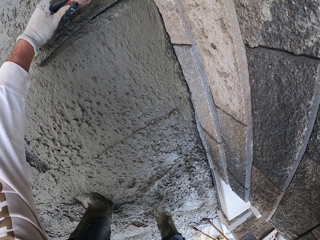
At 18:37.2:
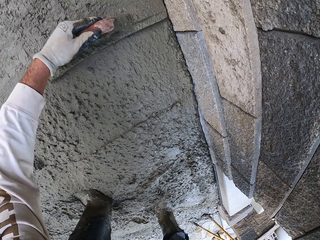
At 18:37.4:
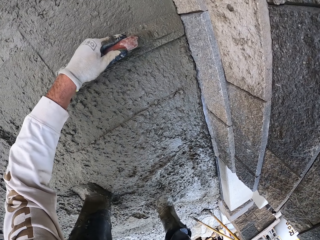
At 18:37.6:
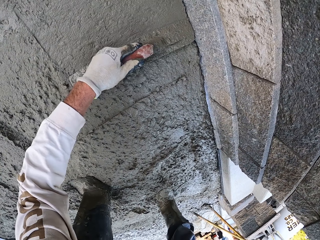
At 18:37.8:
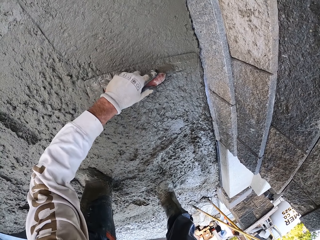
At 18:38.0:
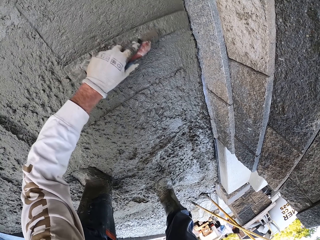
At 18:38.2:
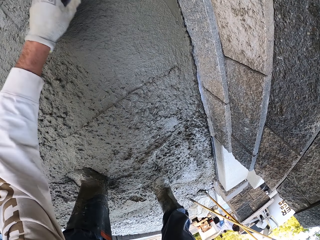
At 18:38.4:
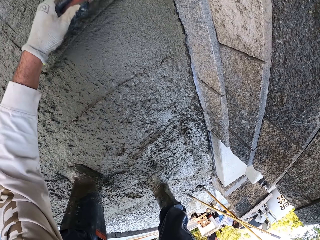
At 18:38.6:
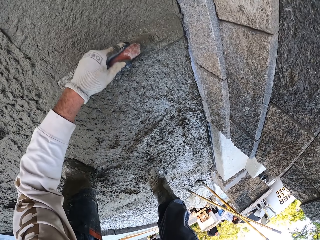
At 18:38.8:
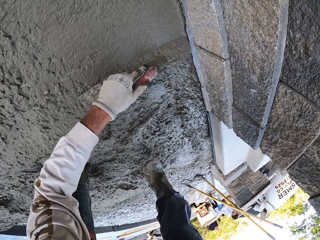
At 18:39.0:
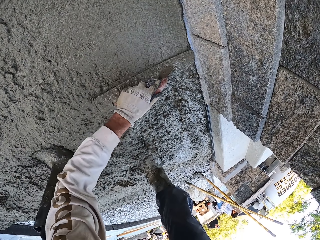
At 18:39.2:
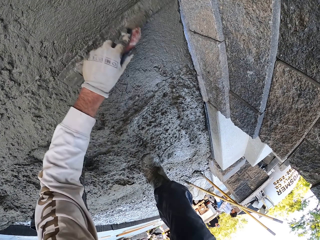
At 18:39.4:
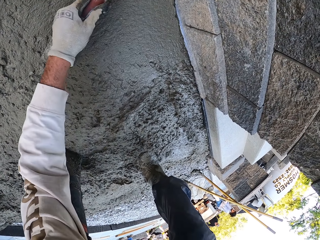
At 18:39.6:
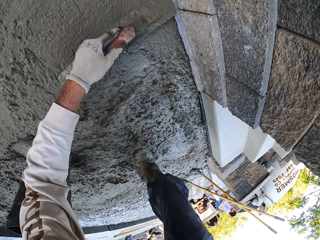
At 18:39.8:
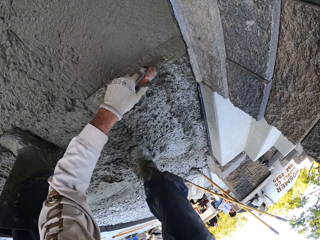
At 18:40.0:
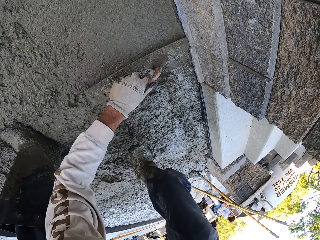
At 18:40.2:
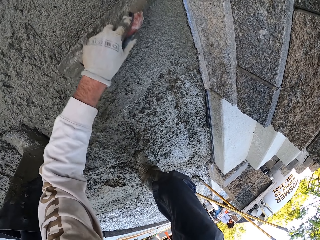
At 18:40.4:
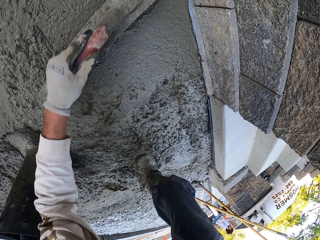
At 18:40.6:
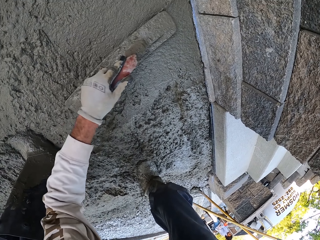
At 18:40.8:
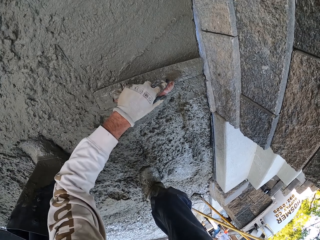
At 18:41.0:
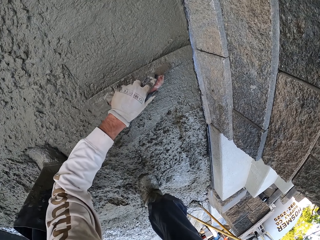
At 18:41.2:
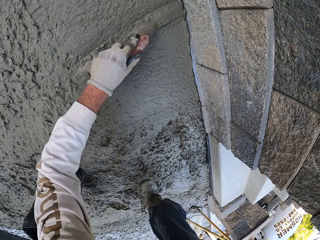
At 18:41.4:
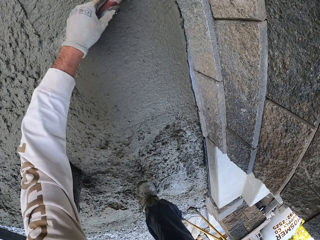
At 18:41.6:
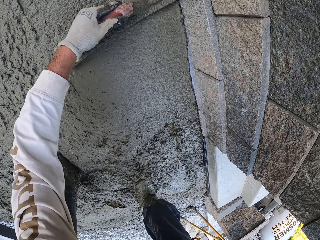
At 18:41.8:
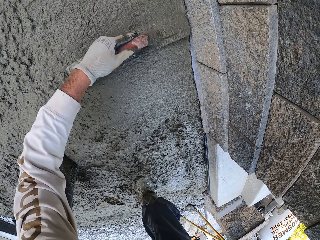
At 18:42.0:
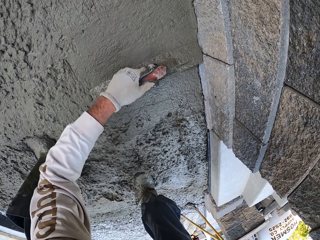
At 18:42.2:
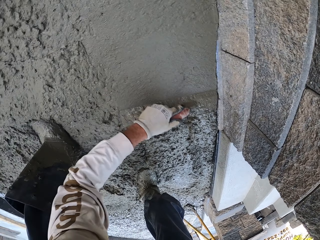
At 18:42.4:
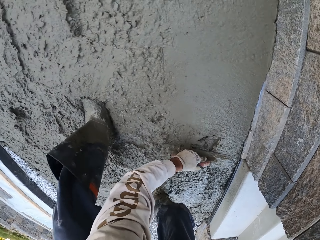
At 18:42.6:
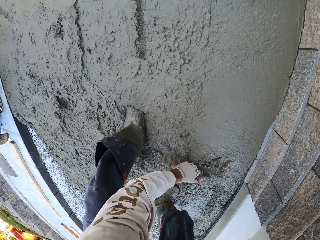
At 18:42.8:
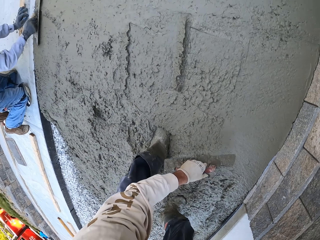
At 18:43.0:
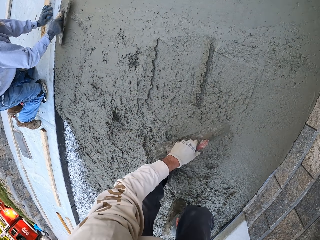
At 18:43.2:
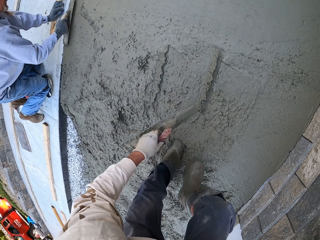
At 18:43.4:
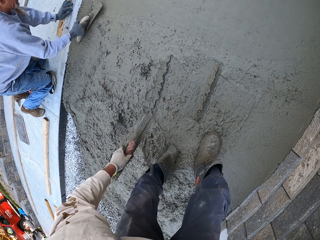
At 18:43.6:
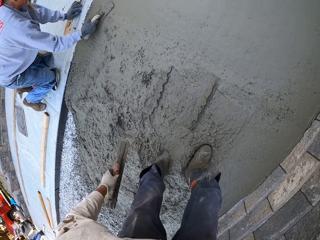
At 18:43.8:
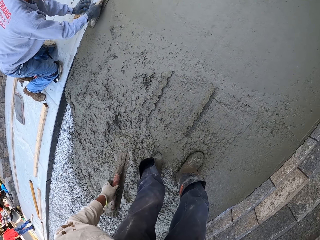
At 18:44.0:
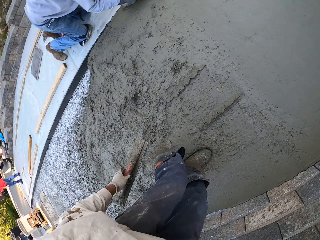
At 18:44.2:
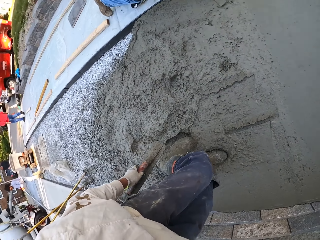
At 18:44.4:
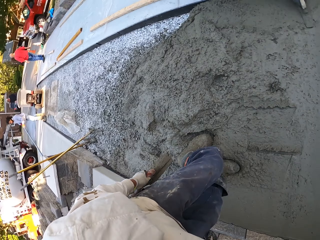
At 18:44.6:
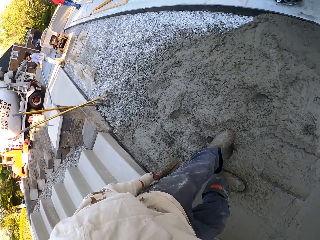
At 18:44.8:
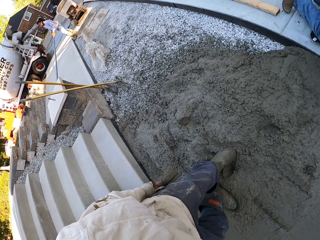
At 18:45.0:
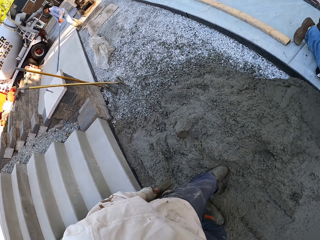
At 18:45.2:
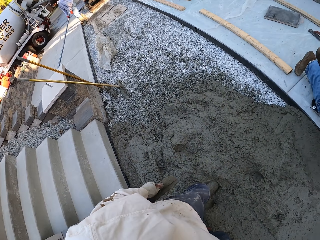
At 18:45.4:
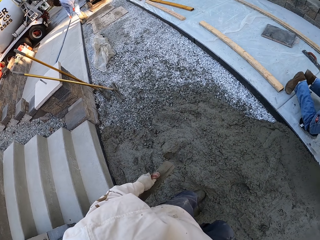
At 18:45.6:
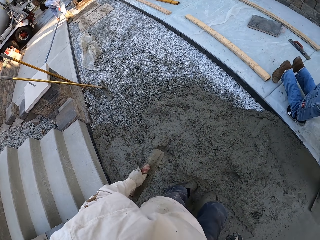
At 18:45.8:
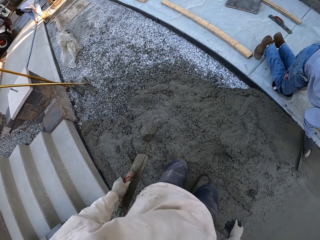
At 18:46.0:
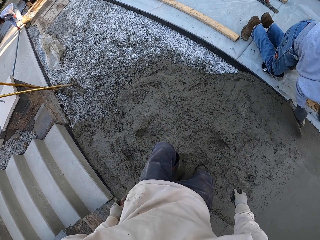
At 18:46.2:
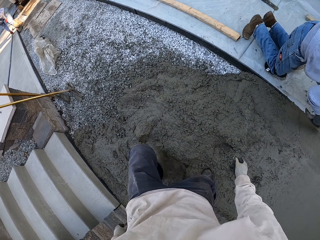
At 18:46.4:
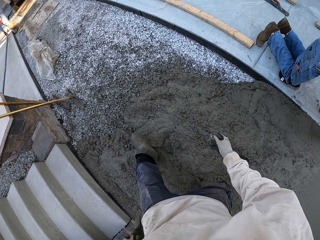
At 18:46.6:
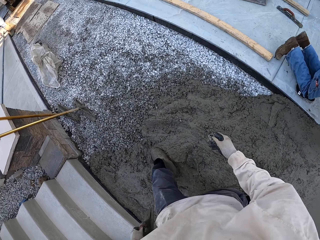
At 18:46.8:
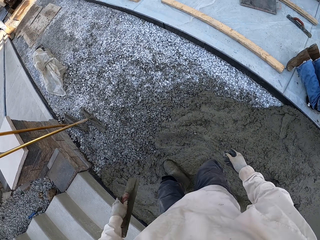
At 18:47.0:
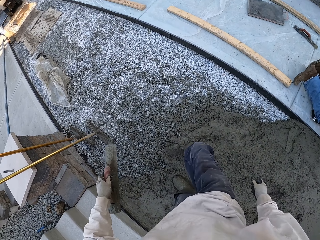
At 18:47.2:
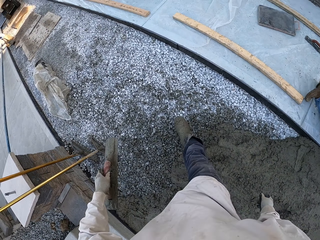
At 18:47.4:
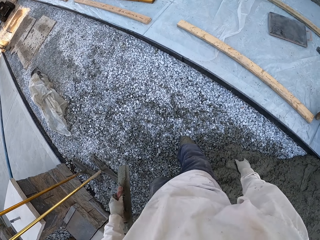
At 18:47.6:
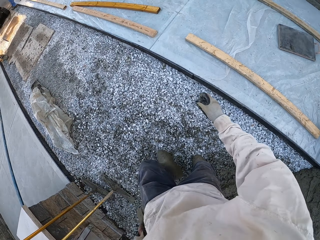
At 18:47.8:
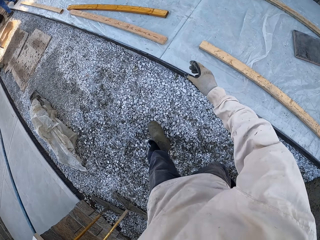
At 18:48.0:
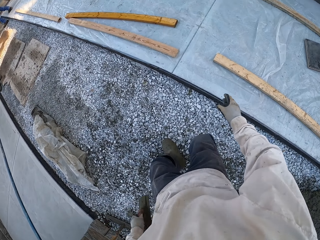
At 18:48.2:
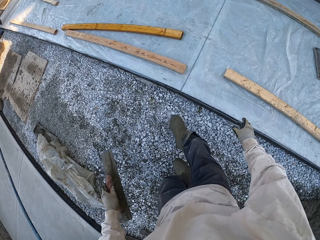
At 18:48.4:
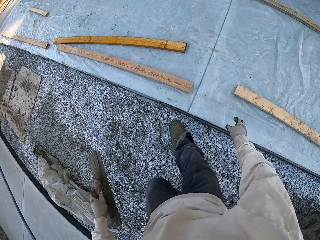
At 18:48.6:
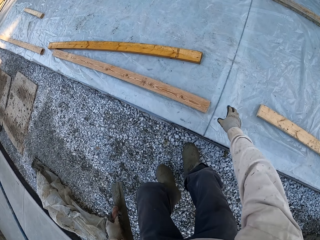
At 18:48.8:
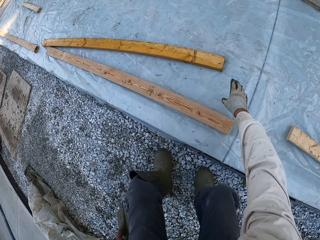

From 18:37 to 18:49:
The camera wearer levels the concrete. A man flattens the floor. The camera wearer steps on the concrete. They look around, turn around, and walk around.

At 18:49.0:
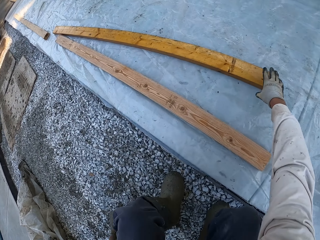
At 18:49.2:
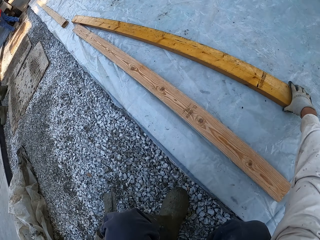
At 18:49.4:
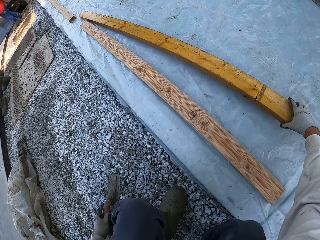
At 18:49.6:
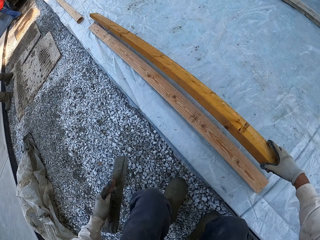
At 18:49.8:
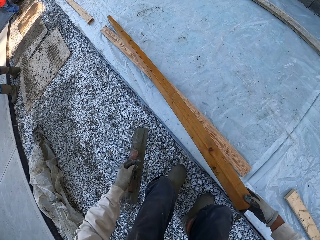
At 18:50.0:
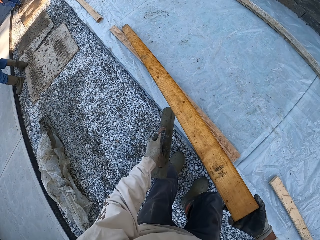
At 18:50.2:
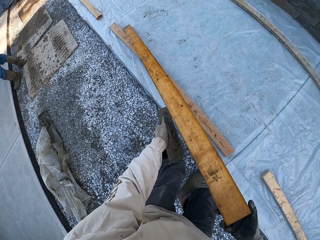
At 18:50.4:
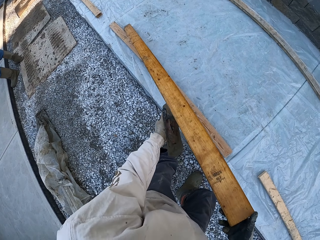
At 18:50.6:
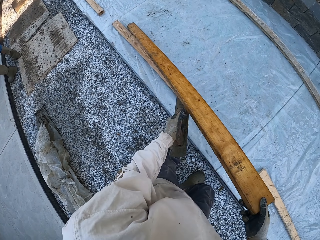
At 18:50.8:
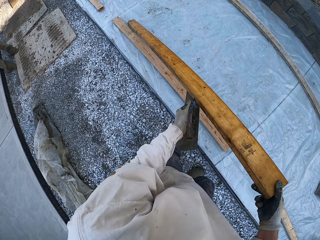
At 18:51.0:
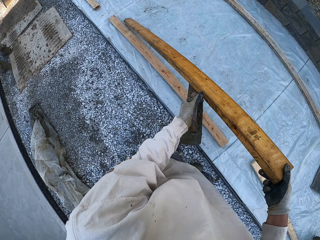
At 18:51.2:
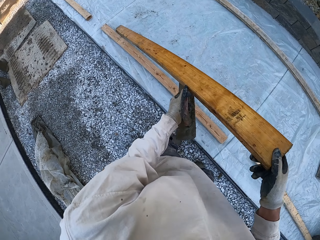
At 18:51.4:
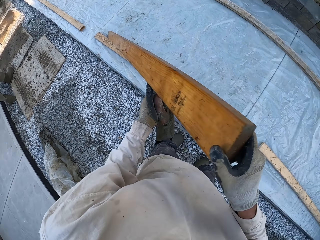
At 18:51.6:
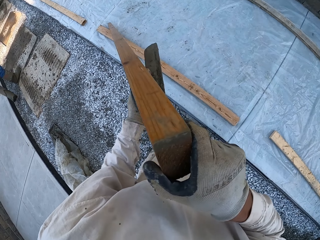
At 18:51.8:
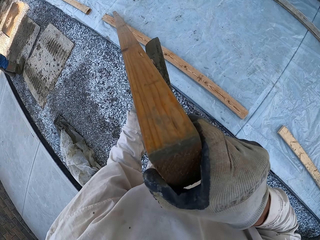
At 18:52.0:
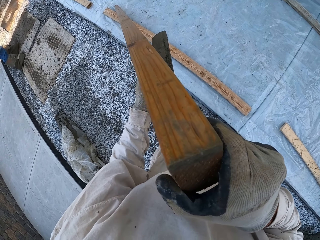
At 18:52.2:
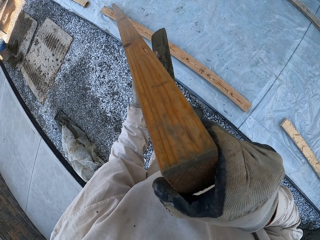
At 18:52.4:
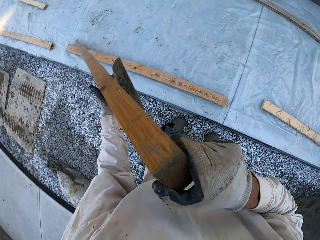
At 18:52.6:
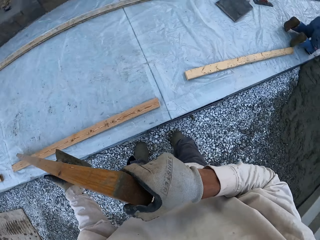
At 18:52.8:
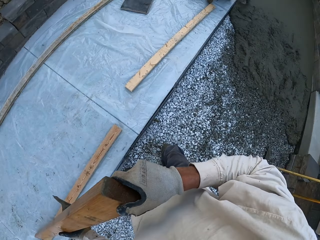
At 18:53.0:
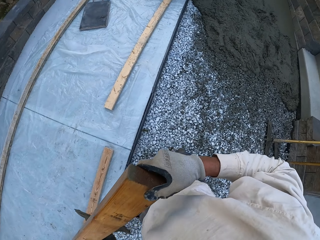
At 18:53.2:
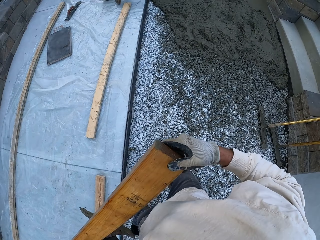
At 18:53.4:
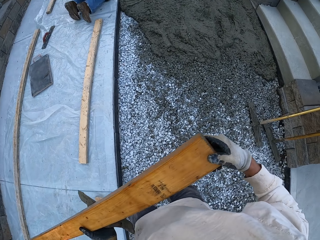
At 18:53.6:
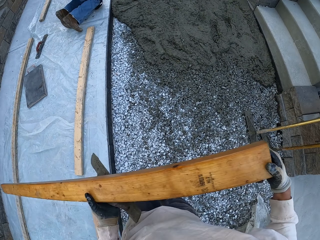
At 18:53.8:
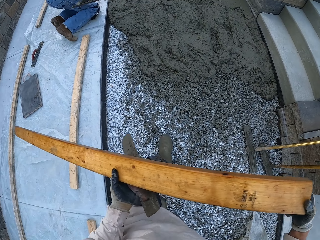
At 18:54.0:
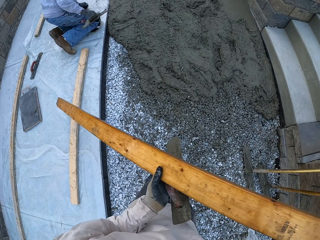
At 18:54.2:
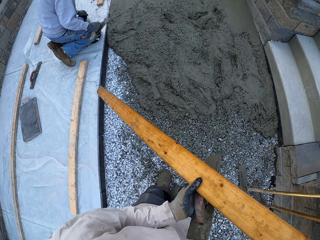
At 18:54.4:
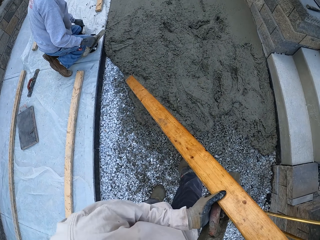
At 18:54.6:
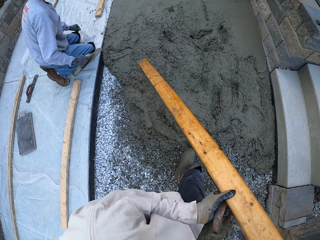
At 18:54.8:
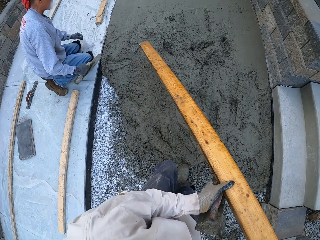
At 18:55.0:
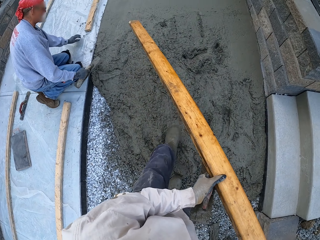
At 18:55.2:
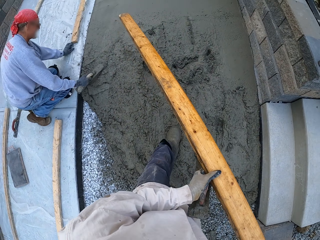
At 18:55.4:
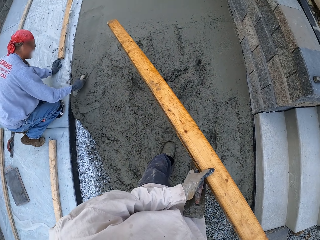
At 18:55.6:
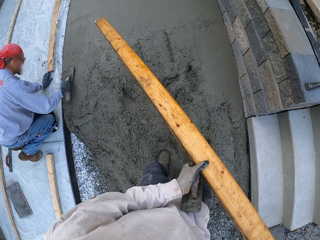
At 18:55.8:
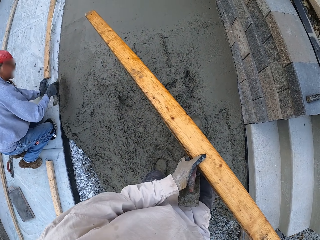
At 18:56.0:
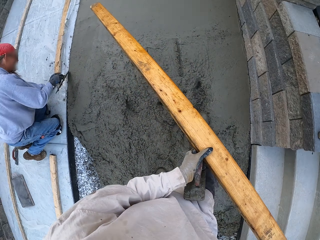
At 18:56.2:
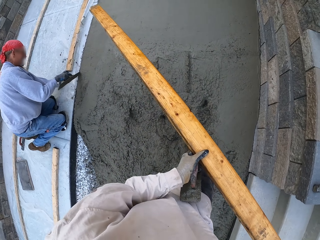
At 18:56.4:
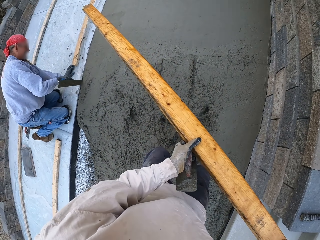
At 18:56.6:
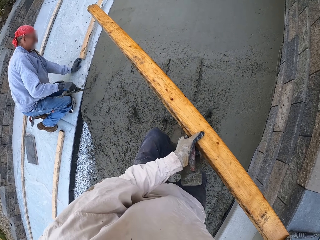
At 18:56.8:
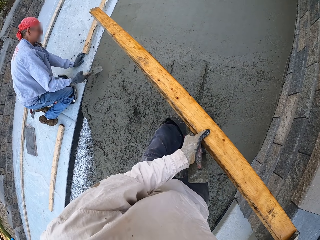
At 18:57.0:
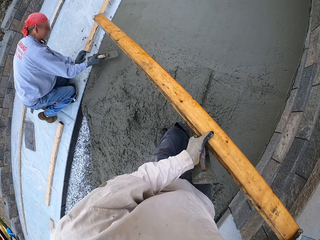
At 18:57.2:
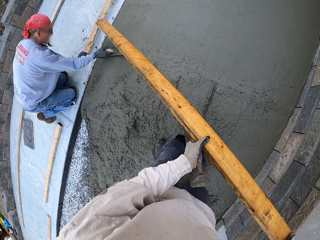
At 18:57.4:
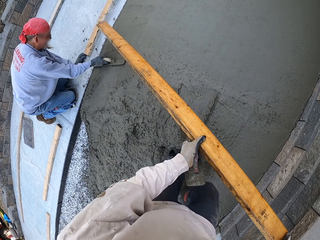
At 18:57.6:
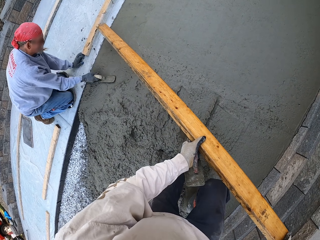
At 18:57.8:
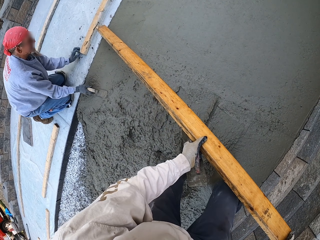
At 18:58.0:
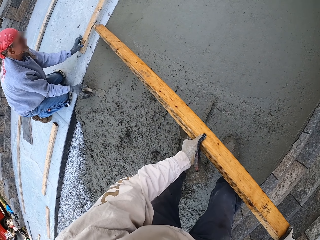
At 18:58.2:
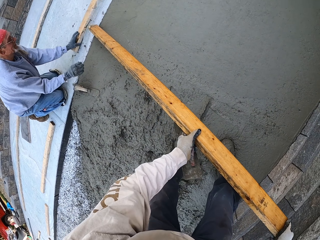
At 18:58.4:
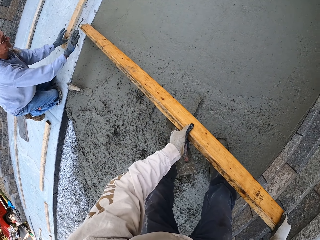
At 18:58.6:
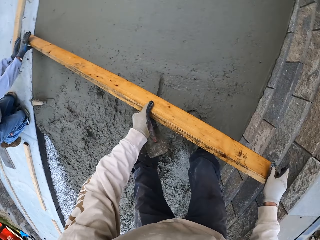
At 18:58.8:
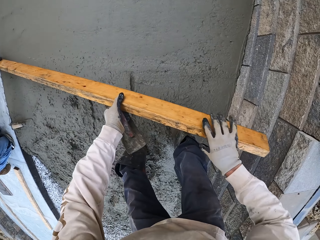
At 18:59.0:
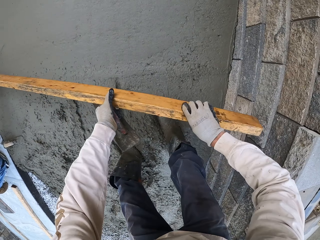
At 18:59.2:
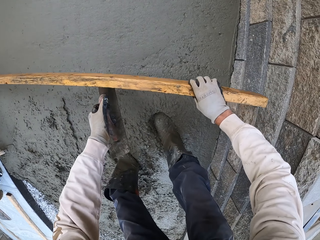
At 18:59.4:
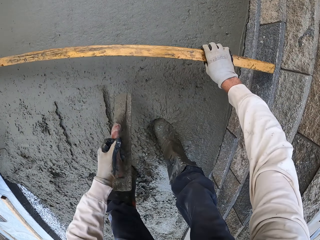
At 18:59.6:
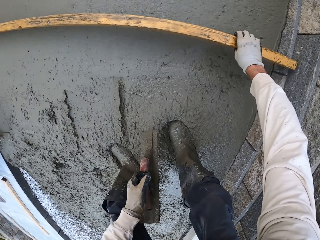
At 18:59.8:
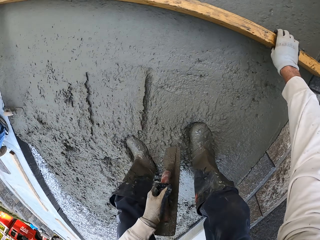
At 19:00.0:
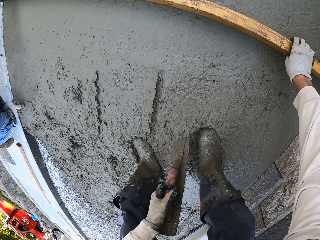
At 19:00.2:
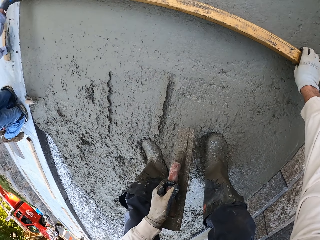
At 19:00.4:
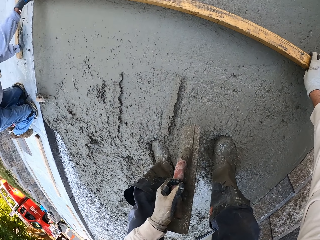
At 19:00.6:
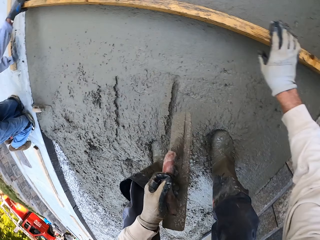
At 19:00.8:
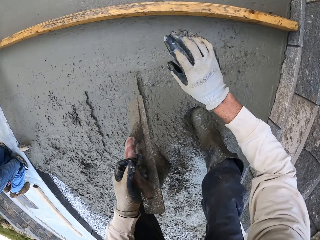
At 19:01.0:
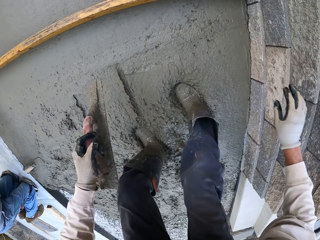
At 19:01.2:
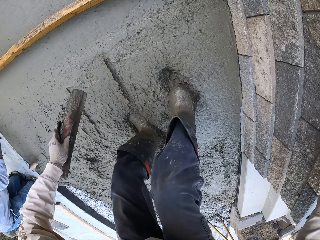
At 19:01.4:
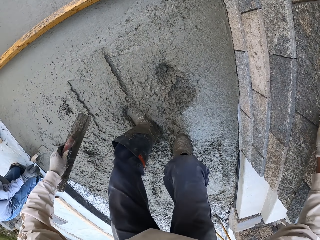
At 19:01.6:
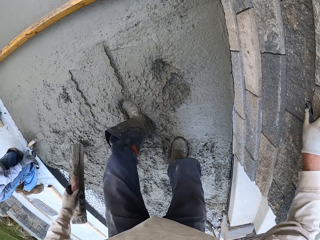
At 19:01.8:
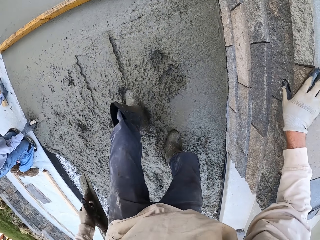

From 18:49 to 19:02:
The camera wearer picks up a piece of wood. They look at the wood, turn around, walk, look around, and carry the wood. They hold the wood. They walk. A man flattens the floor. The man puts the midget trowel down. The camera wearer holds the wood. They place the wood on the concrete. They step backward.
